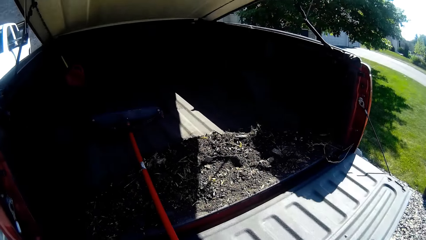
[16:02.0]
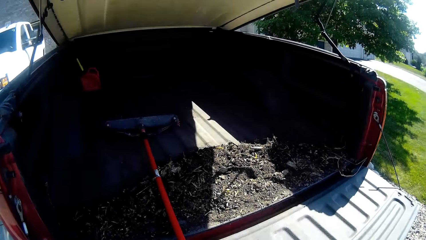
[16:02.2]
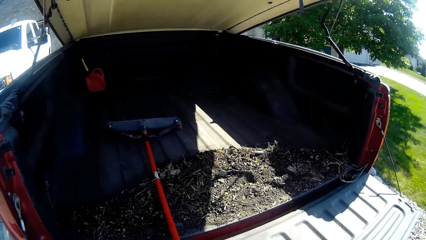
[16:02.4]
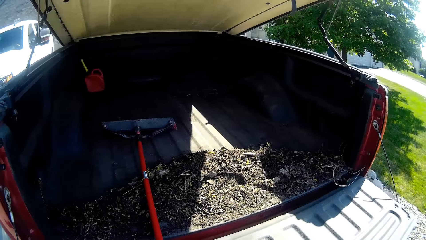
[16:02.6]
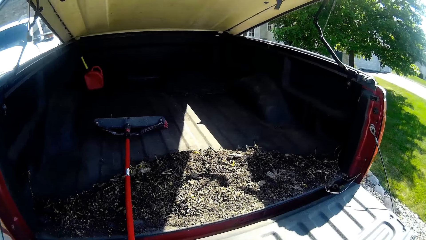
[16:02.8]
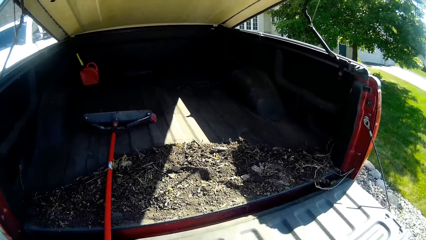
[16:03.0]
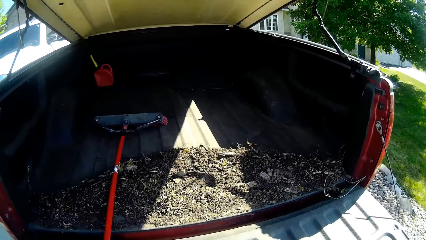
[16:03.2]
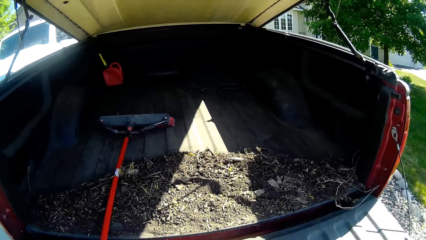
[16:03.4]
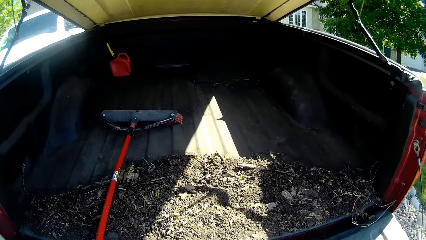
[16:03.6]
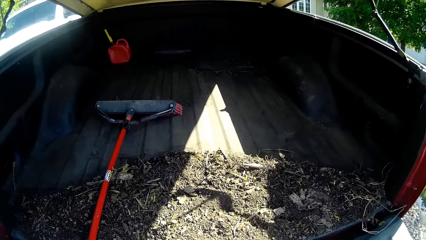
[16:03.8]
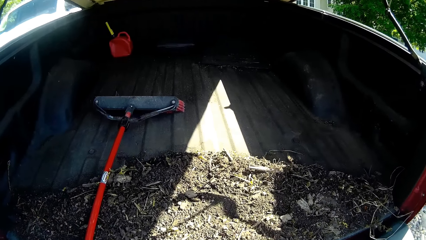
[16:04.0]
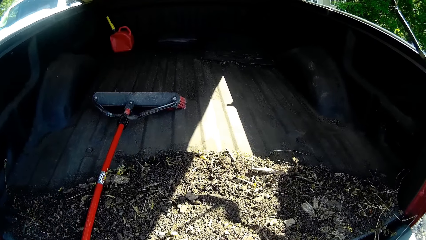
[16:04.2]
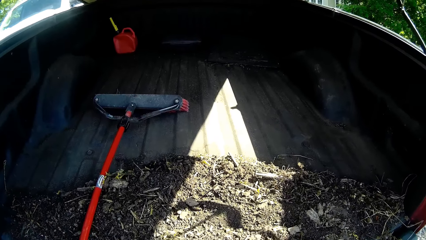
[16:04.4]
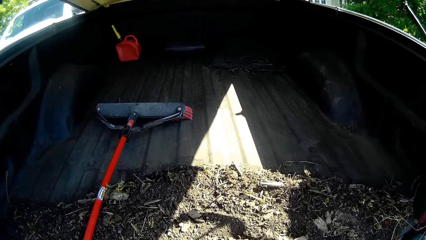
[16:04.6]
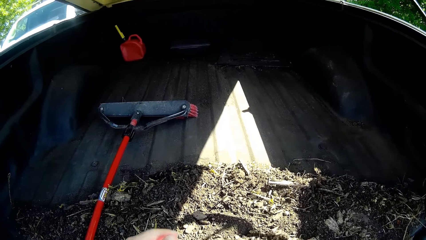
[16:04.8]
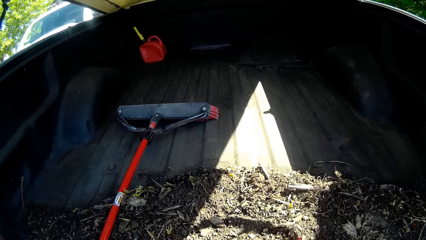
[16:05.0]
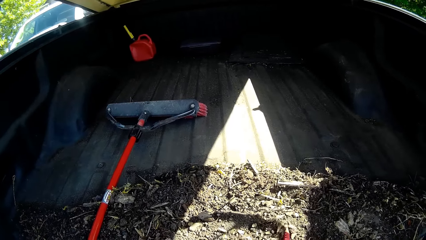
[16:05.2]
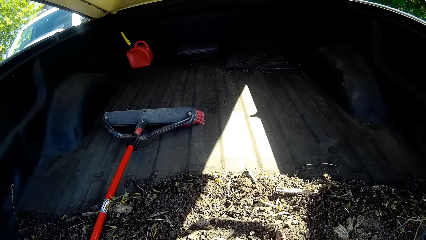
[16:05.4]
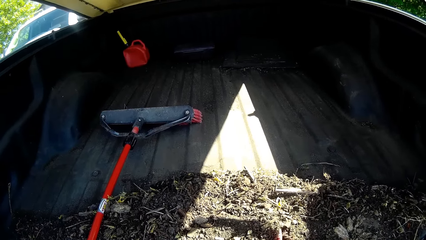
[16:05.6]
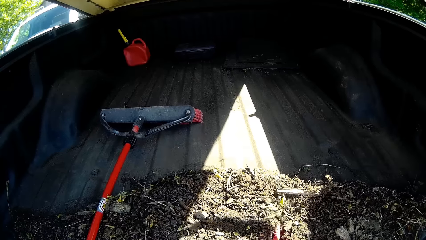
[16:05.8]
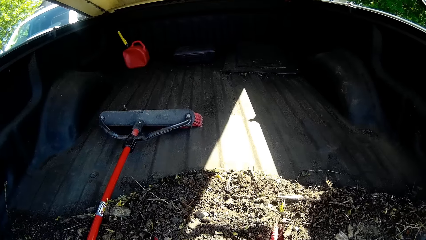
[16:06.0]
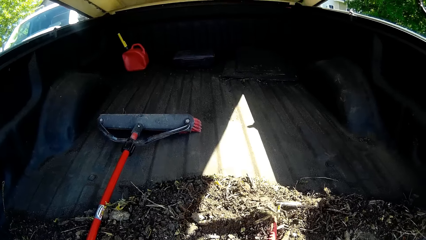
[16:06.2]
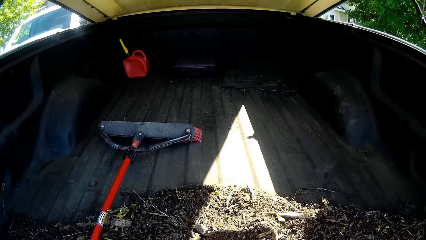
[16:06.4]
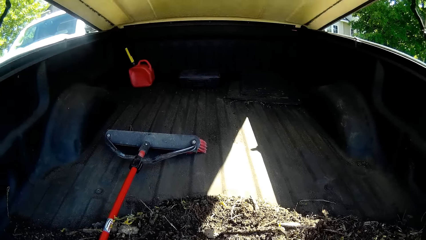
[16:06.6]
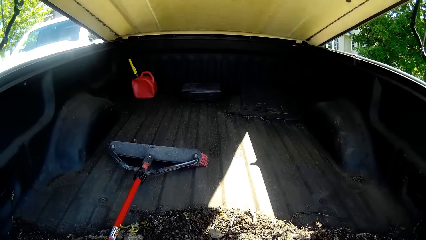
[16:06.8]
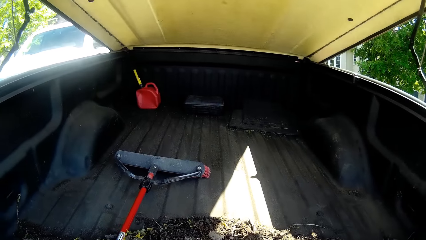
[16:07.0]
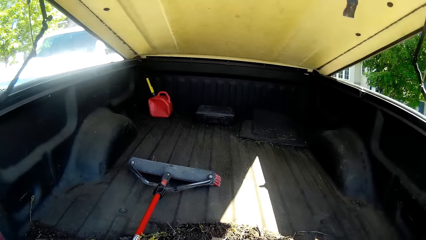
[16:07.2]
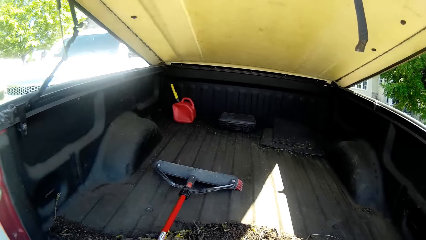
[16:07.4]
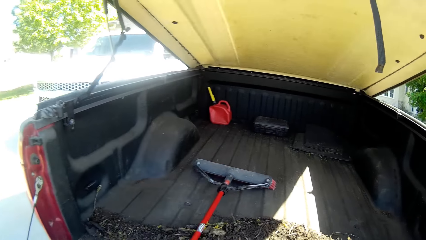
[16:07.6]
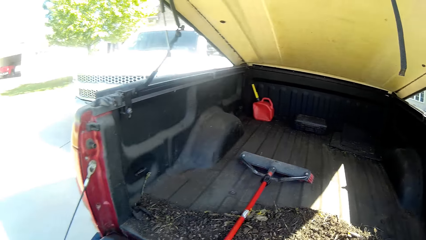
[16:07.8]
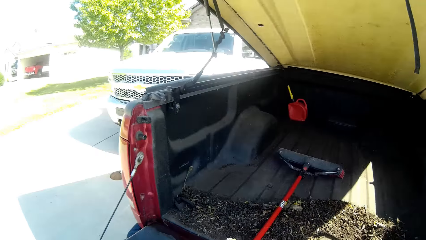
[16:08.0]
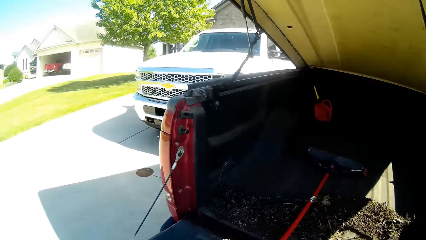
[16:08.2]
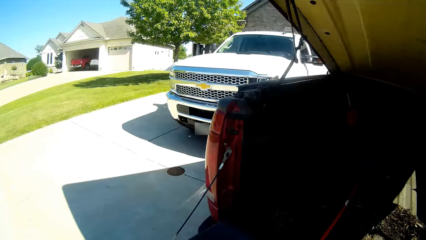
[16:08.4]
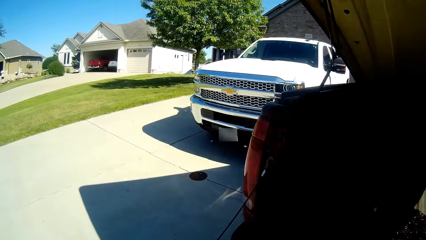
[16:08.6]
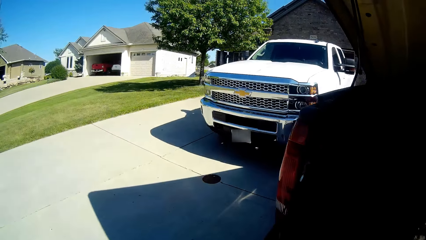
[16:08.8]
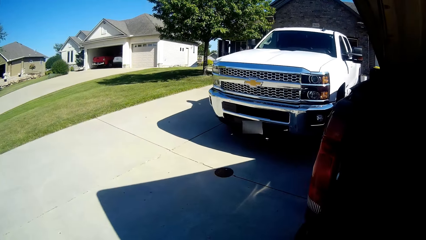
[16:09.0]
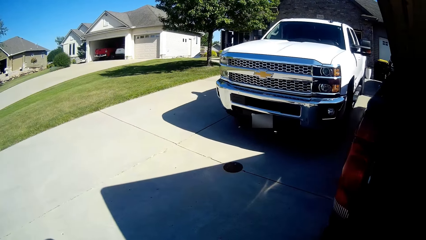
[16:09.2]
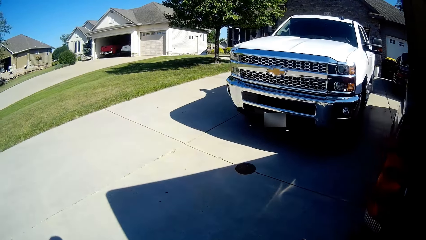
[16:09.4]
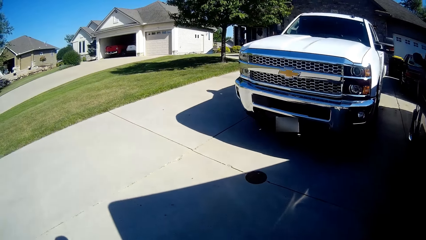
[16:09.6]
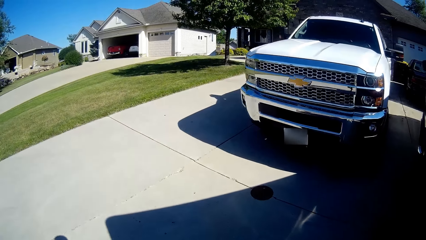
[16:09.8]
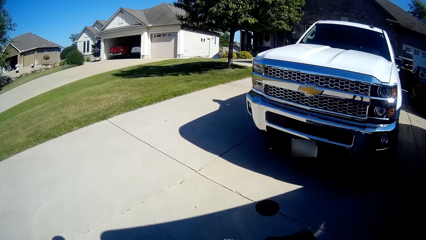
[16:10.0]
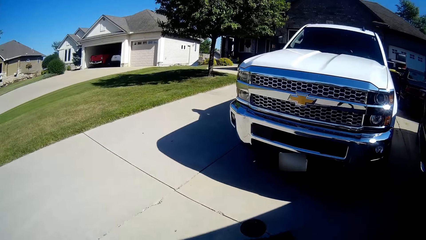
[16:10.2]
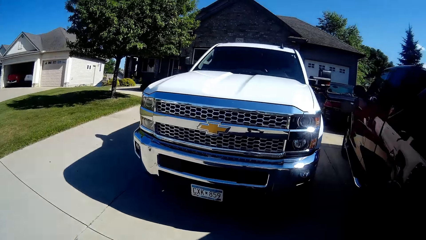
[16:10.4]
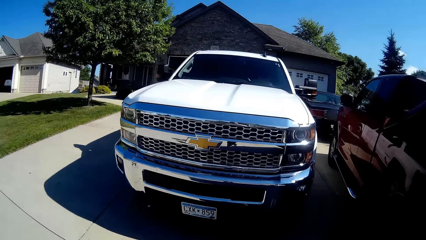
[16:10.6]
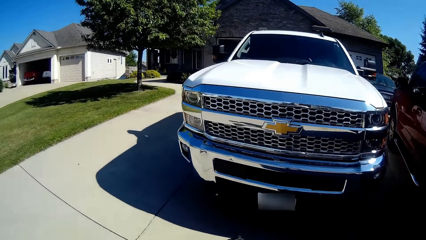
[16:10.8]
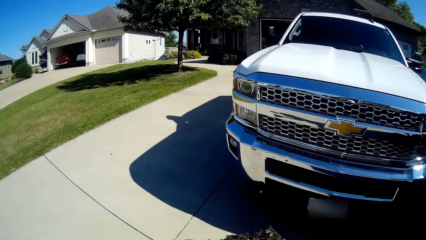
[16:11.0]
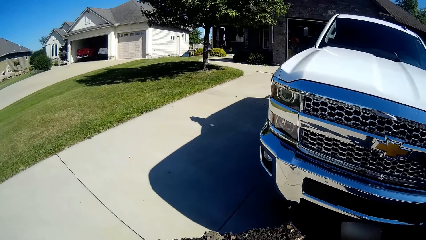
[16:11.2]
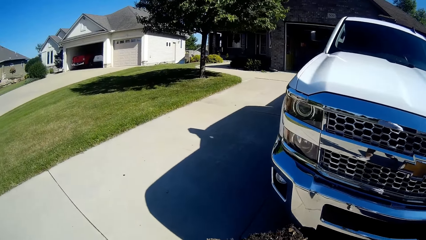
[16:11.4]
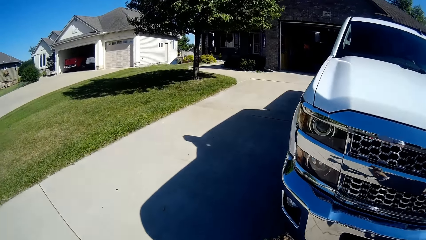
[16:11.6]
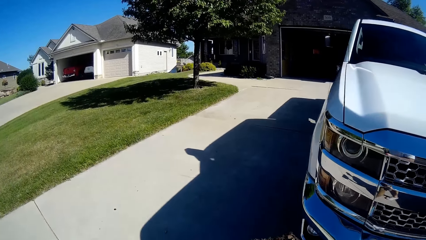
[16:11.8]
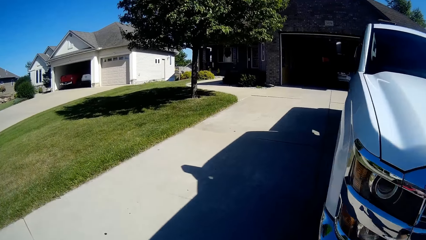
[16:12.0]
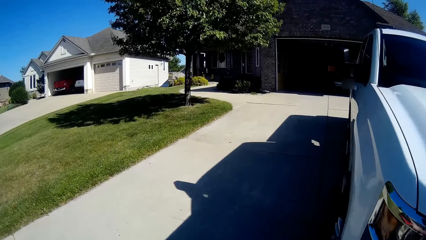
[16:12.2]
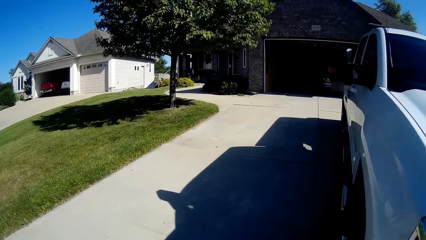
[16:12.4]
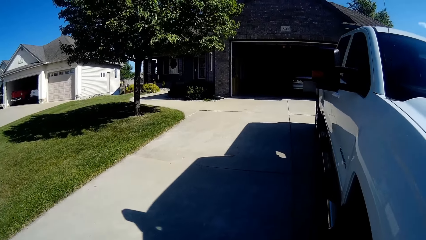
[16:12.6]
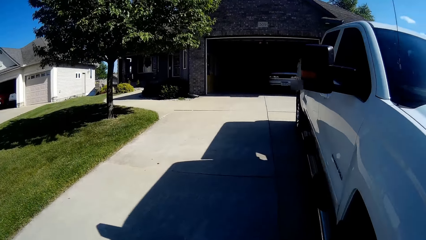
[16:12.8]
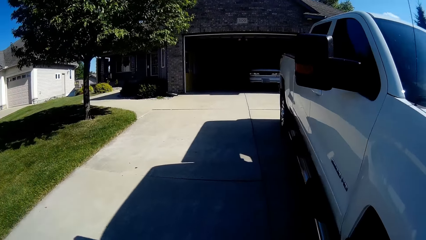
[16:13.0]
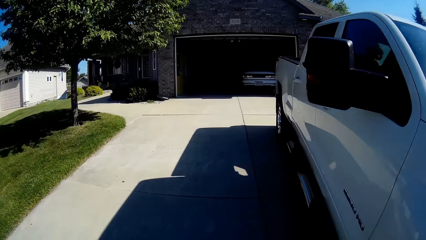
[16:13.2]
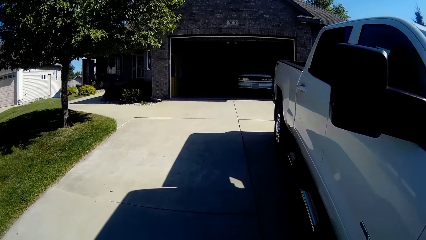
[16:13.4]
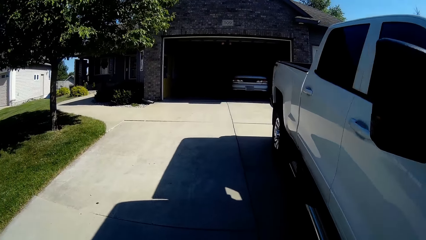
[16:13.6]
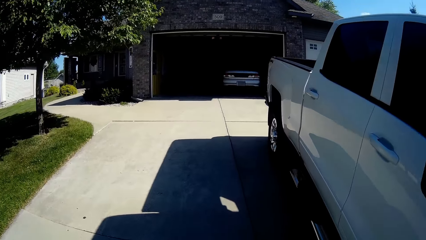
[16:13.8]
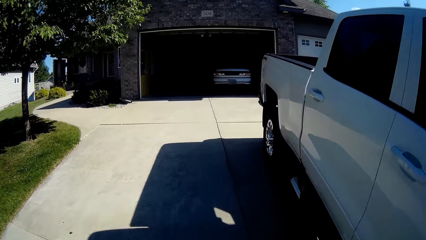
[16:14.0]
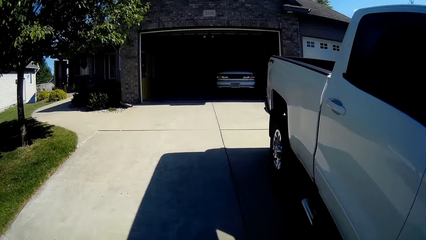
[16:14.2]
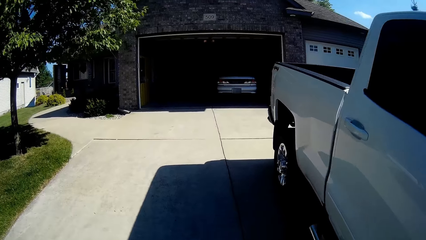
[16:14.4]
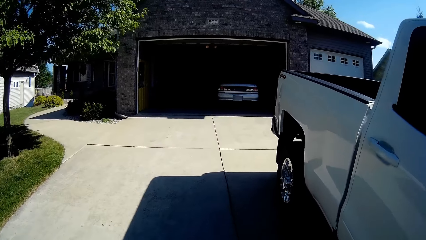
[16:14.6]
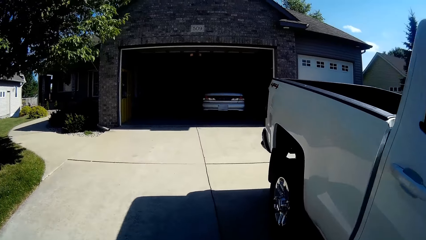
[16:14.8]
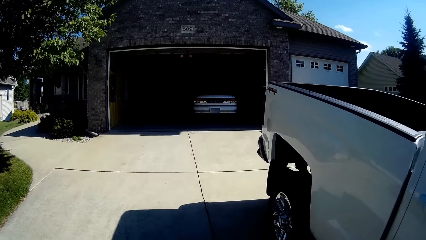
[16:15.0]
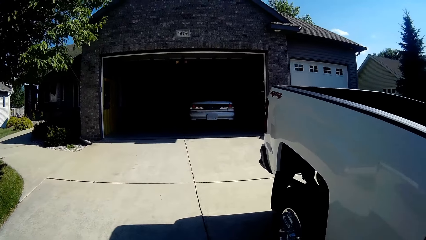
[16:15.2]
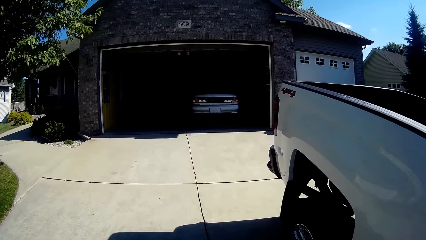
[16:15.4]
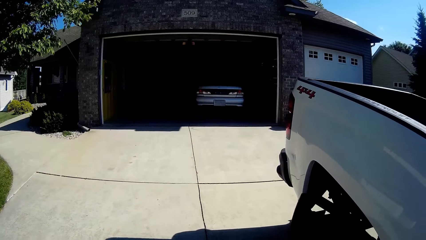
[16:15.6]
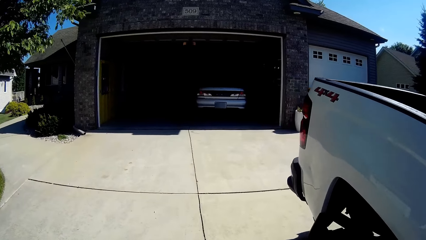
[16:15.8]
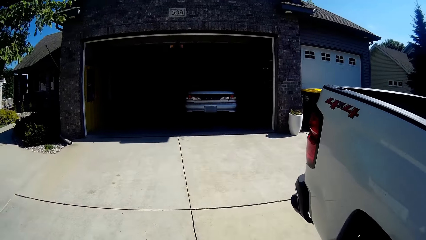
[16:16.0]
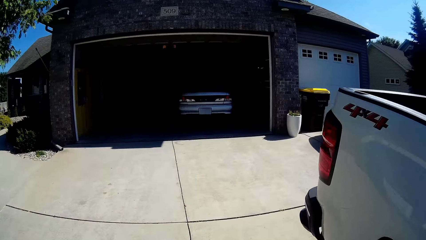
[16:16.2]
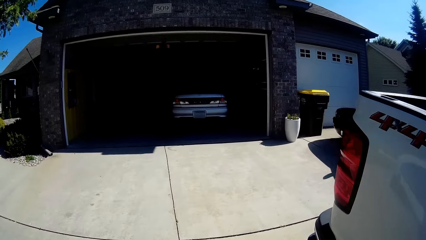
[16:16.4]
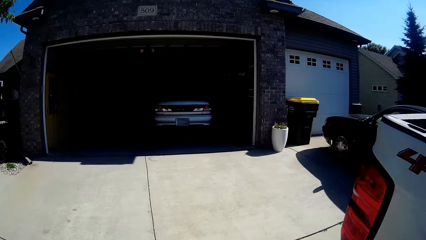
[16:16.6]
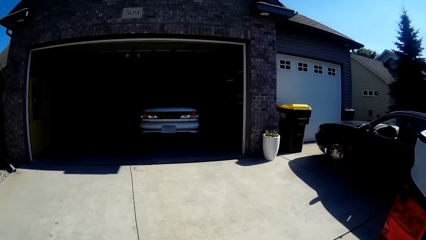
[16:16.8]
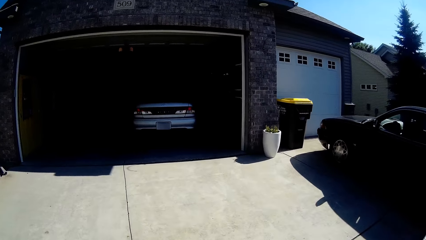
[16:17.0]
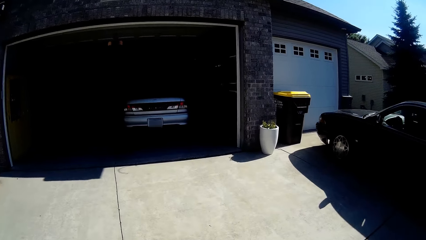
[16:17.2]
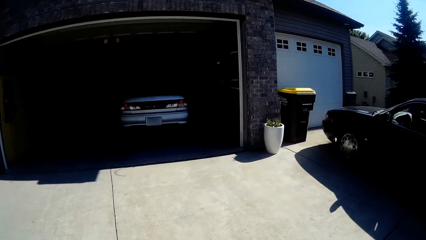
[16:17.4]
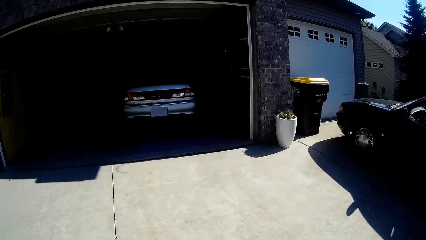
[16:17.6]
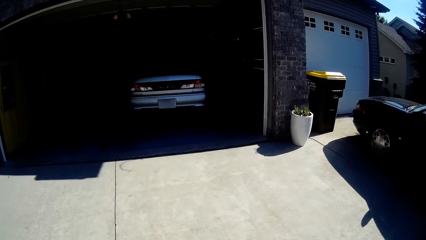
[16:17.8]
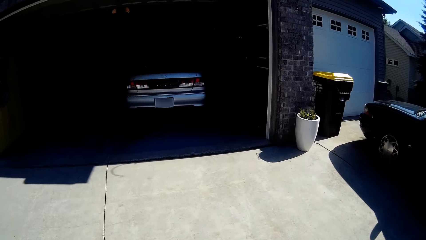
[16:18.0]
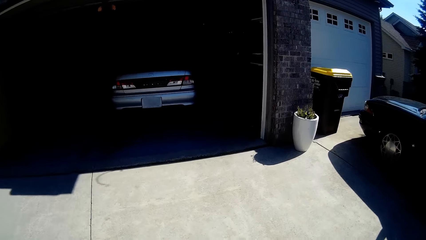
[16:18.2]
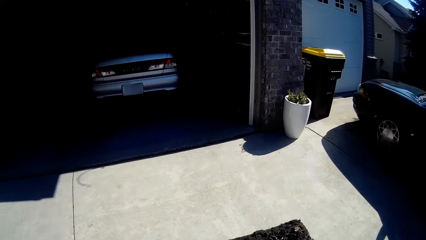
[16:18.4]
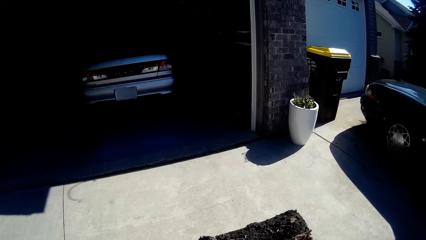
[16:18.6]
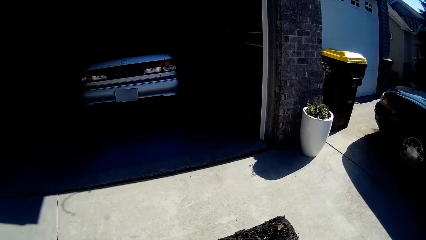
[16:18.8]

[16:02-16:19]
The camera wearer scoops the soil on the car trunk with the shovel. They walk around the compound towards the garage.
